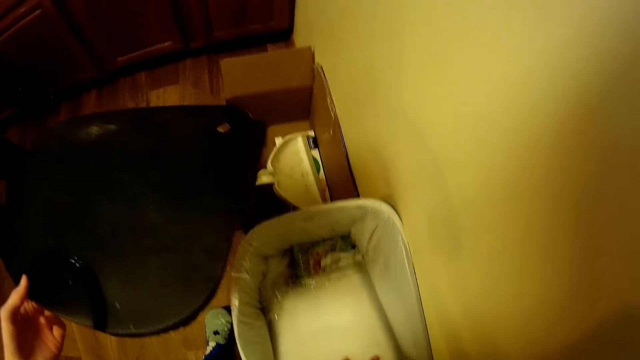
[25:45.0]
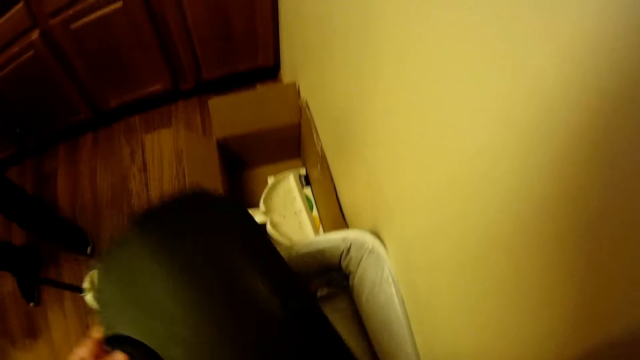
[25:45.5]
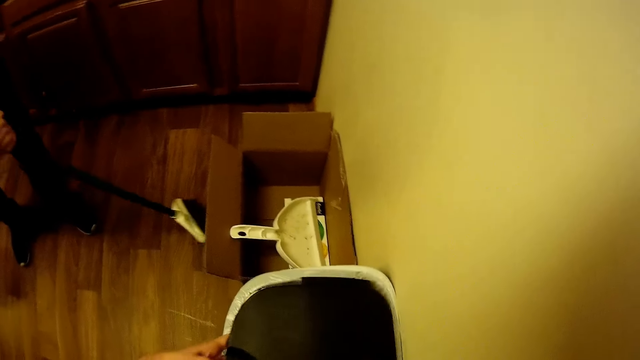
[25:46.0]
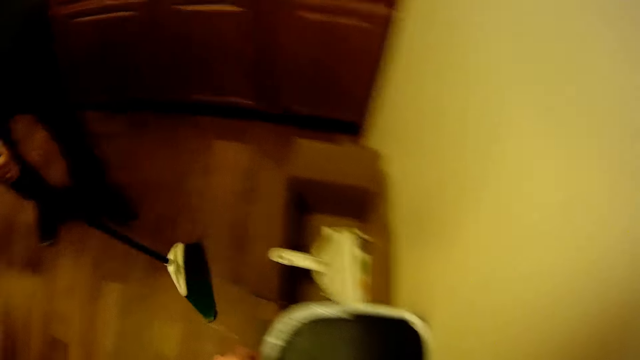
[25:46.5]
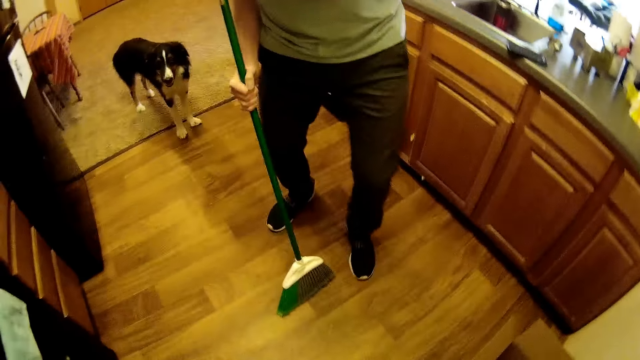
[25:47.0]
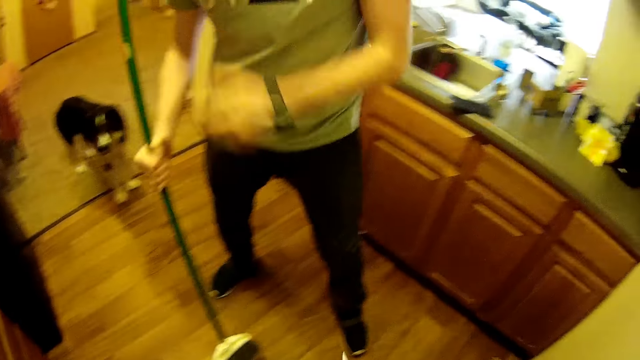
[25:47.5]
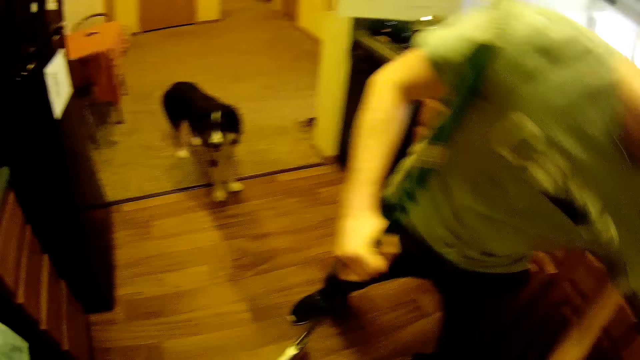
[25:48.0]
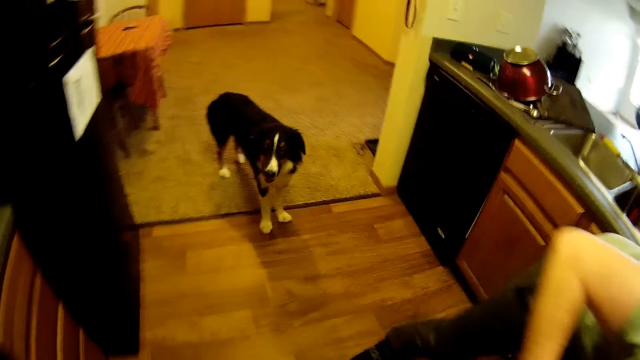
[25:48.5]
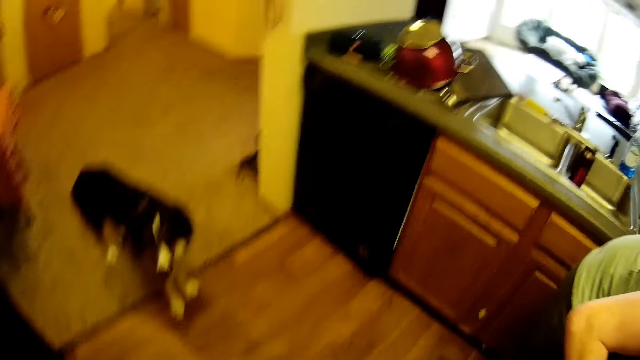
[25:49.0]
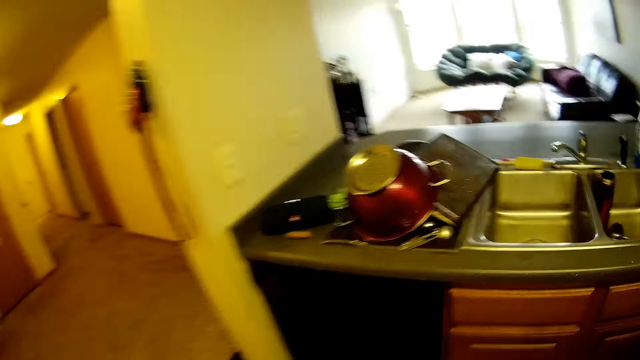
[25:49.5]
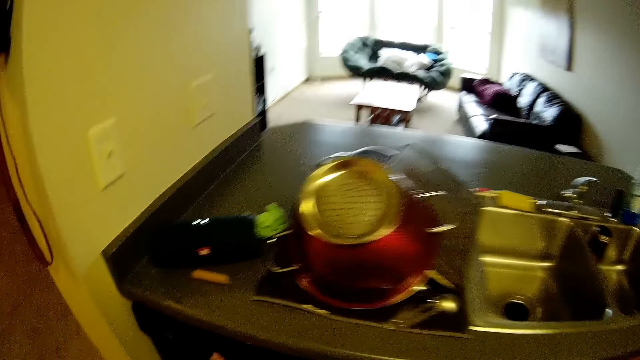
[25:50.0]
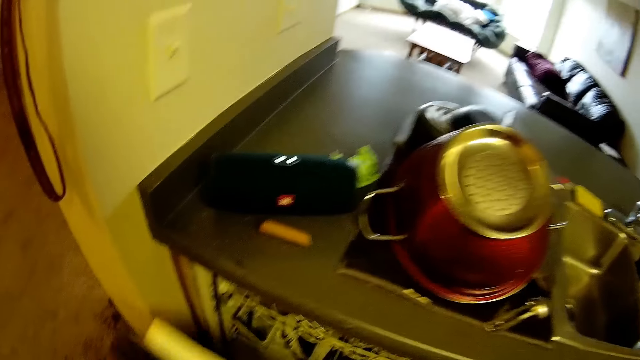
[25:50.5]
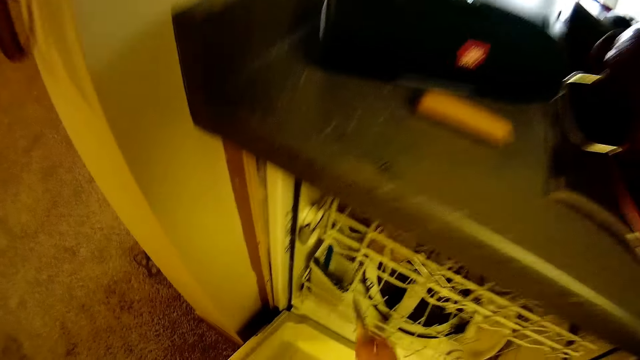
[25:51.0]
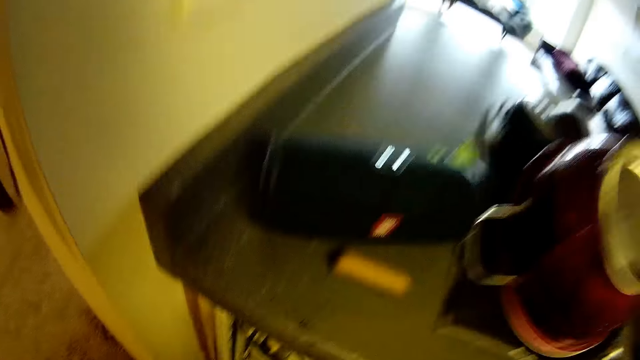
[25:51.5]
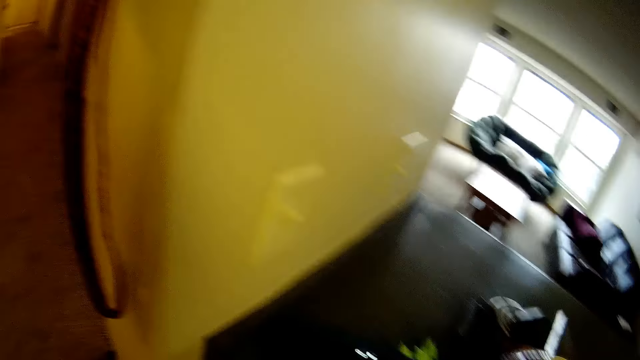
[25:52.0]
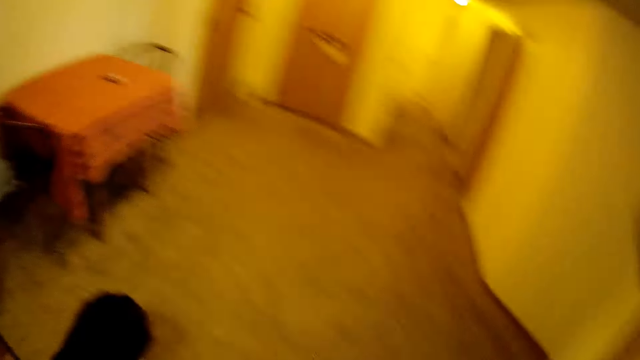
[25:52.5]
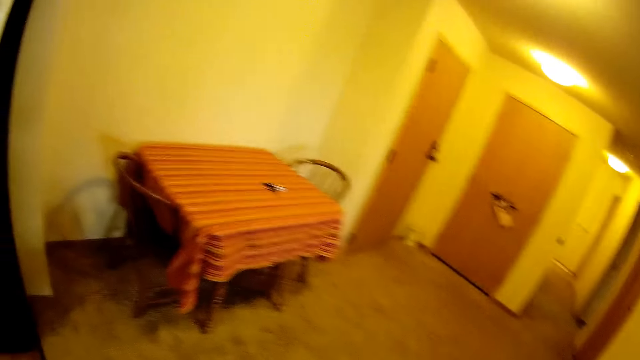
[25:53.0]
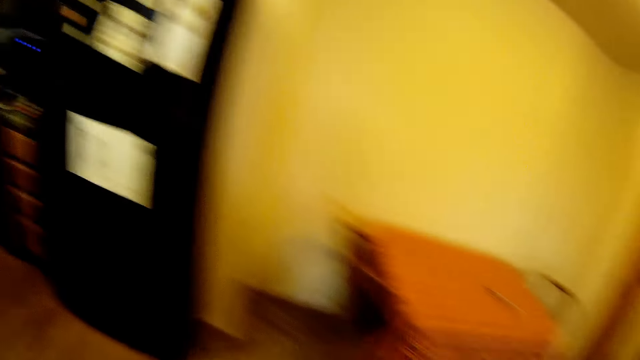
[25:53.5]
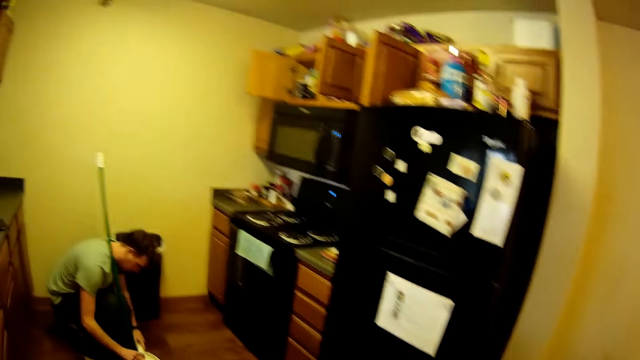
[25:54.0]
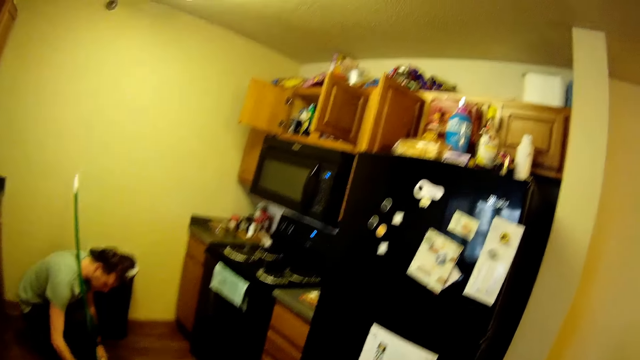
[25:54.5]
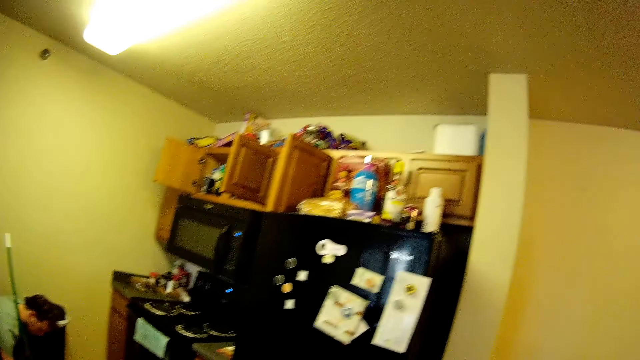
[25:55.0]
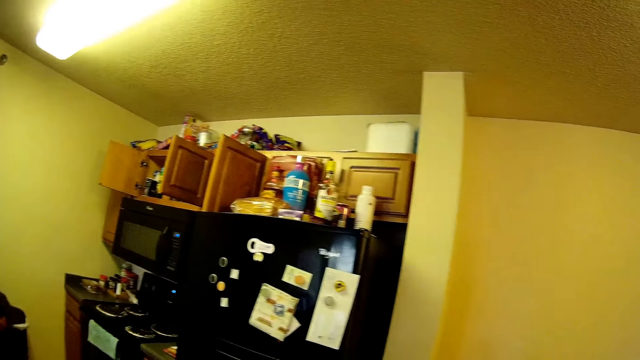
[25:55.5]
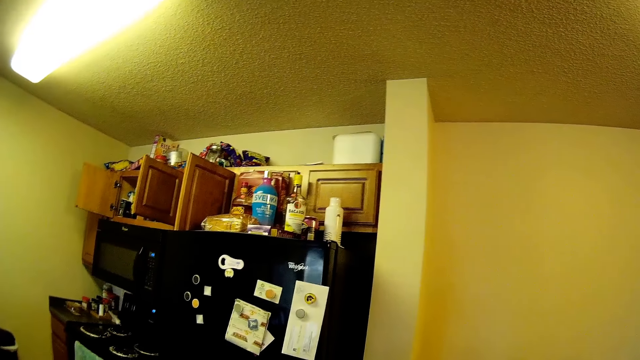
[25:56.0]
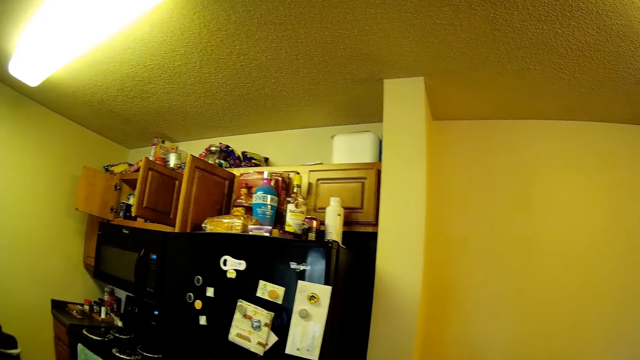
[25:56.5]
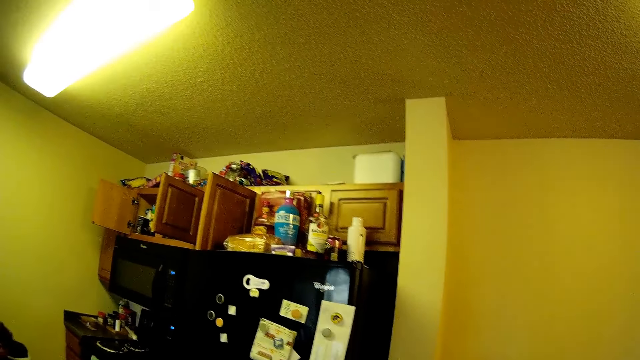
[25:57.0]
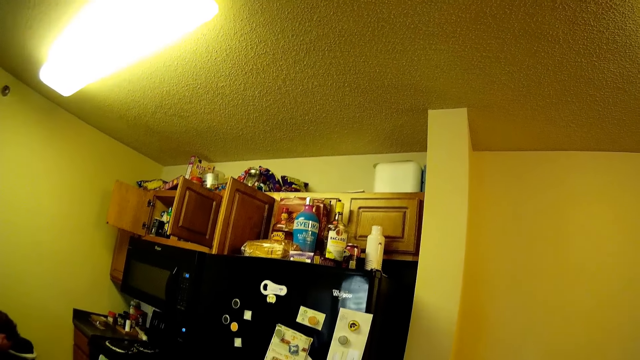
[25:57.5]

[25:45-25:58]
The camera wearer closes the trash can. A man sweeps the floor. The camera wearer opens the compartment of the kitchen cabinet with his left hand. He drops the knife in his right hand into the compartment. He closes the compartment with his left hand. He picks up a piece of wood from the kitchen cabinet with his right hand. He looks around. The man packs the dirt on the floor into a dustpan with his hands.

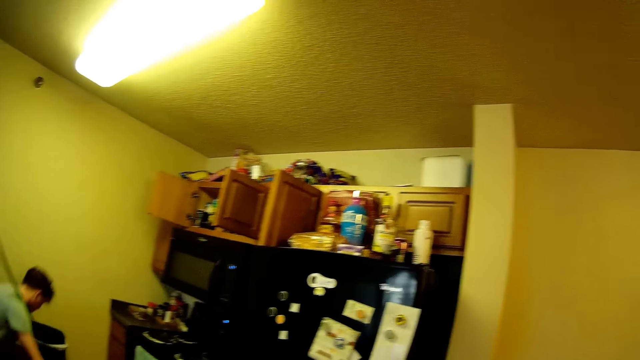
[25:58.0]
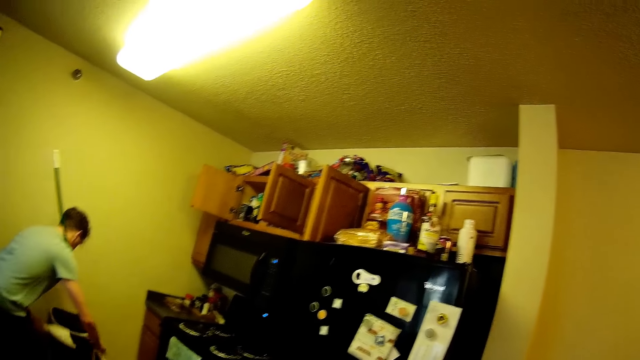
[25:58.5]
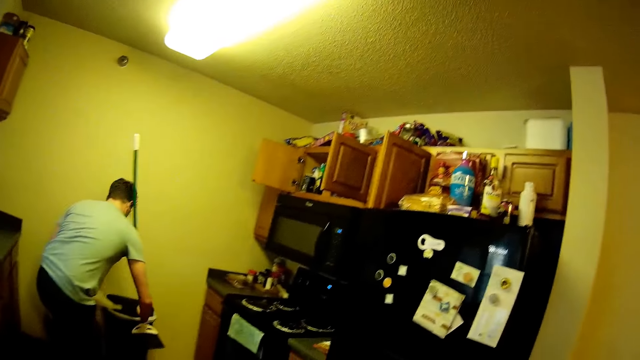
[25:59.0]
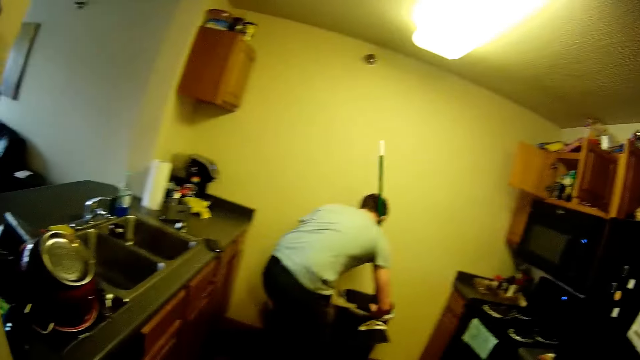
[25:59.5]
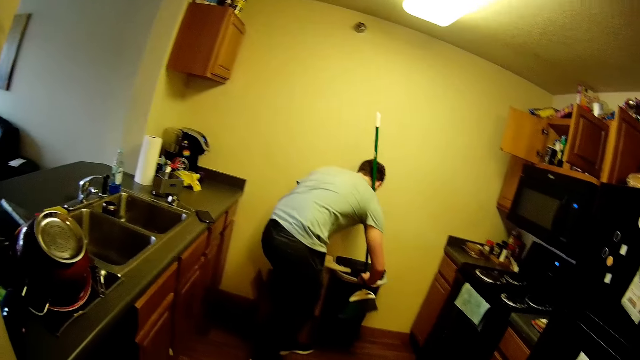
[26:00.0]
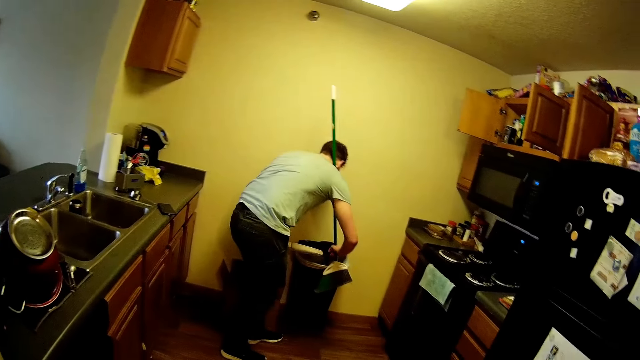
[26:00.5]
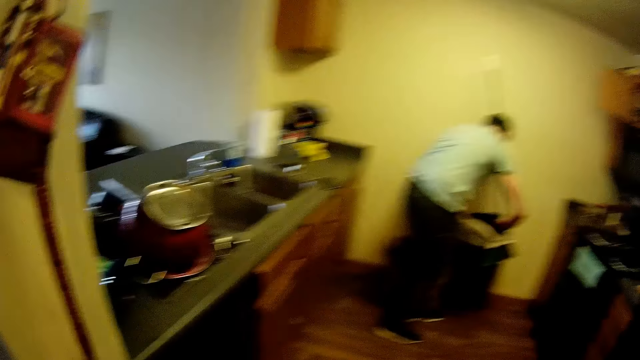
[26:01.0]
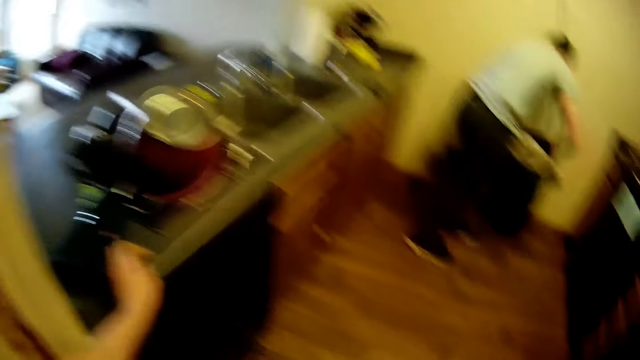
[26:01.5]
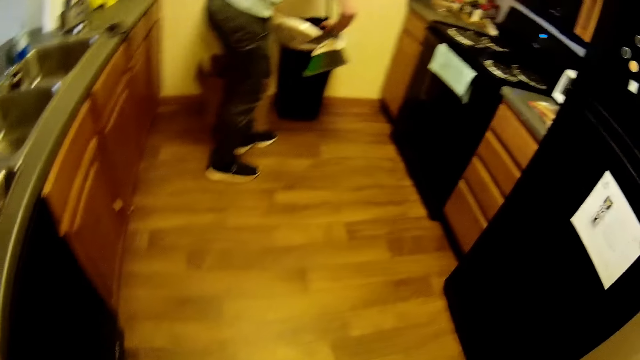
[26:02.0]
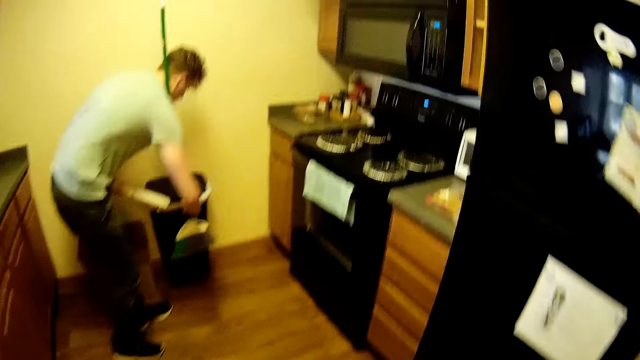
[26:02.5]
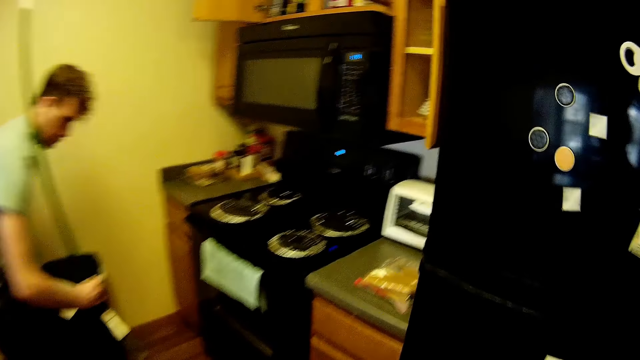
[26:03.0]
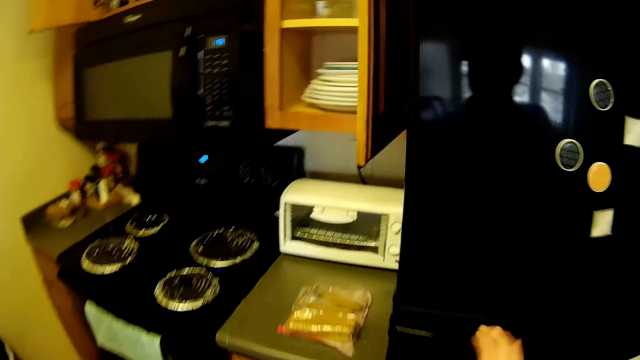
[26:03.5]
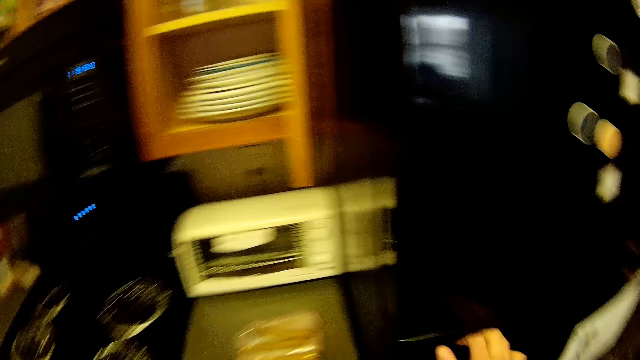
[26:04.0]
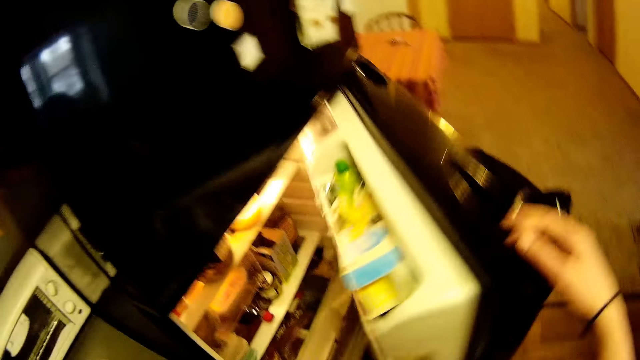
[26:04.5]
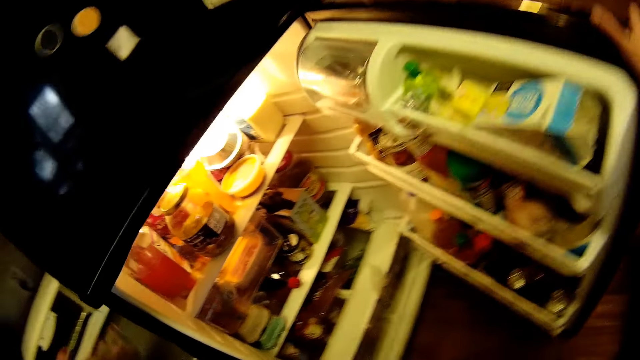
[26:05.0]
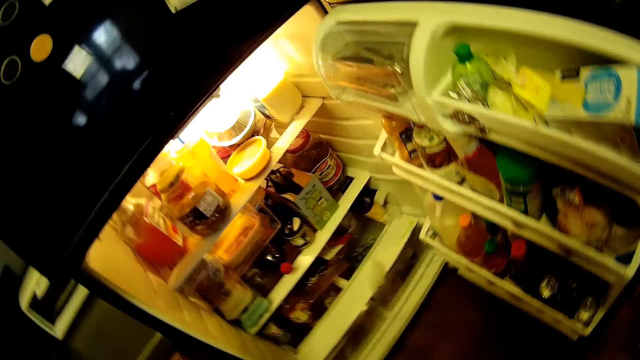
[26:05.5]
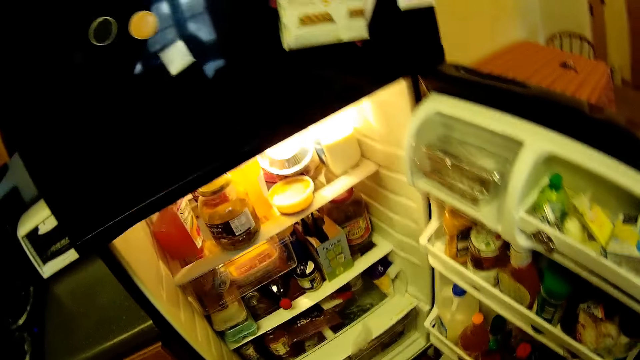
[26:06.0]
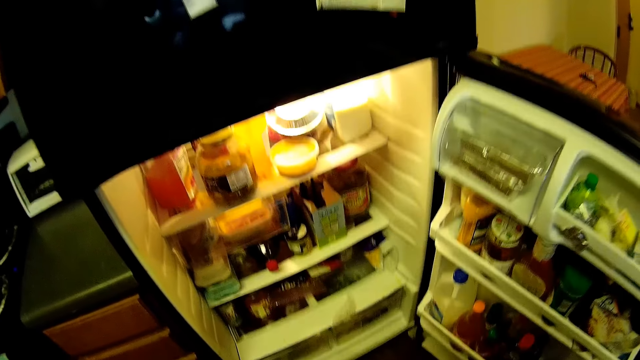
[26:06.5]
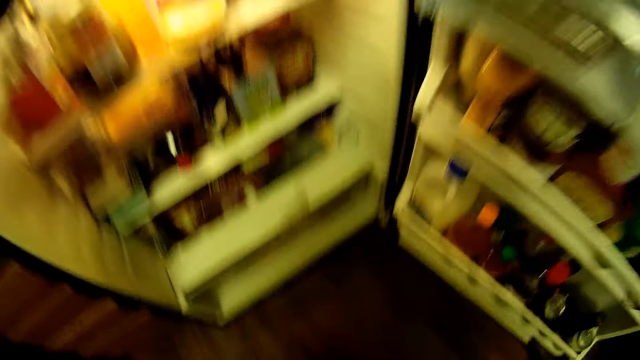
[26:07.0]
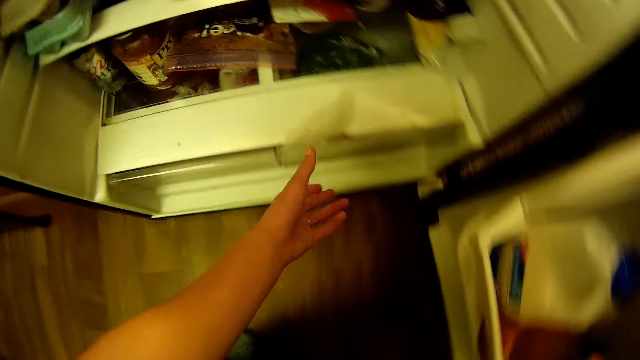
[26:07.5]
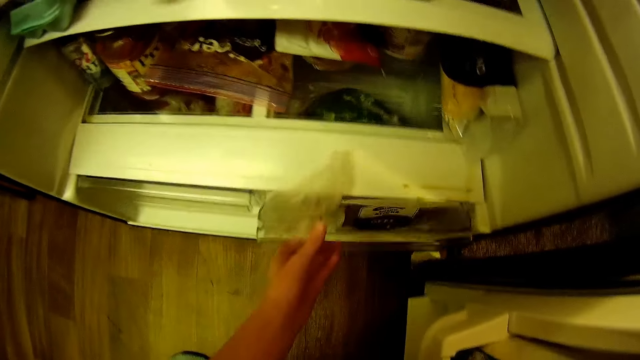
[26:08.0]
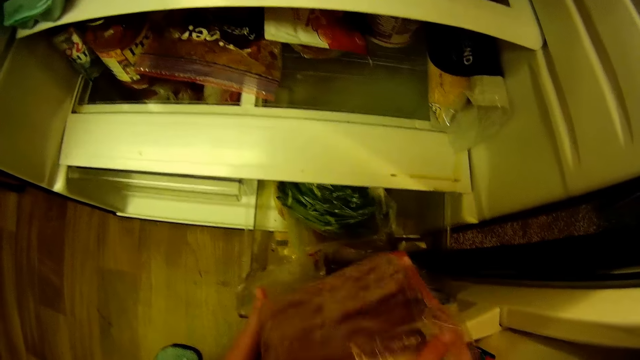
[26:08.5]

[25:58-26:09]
A man pours the dirt in the dustpan into the trash can. The camera wearer drops the piece of wood in his hand on top of the kitchen cabinet. He opens the lower compartment of the fridge with his right hand. He draws out a plastic compartment with his left hand.
